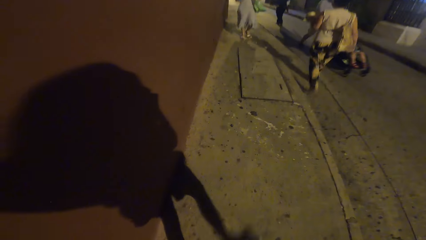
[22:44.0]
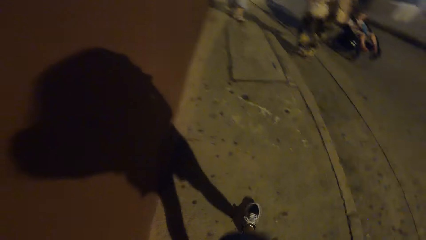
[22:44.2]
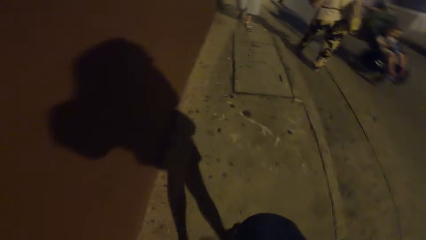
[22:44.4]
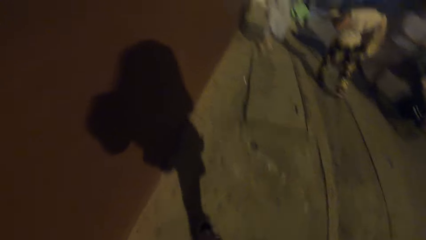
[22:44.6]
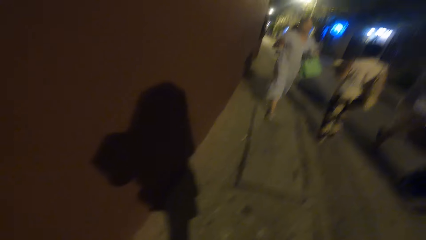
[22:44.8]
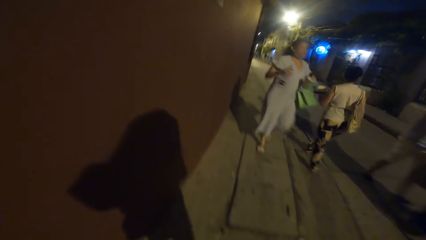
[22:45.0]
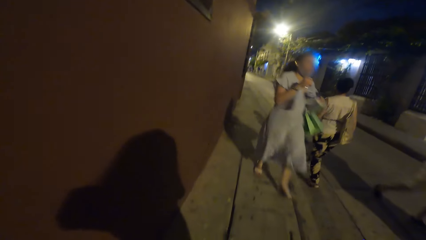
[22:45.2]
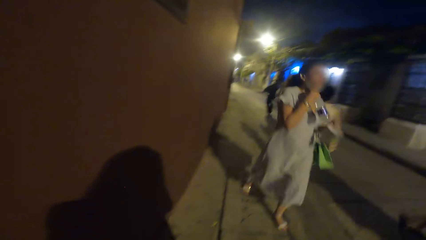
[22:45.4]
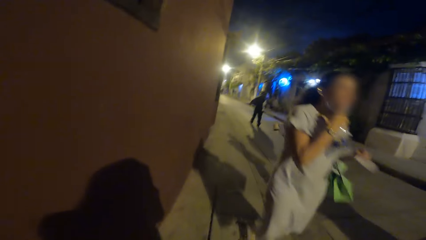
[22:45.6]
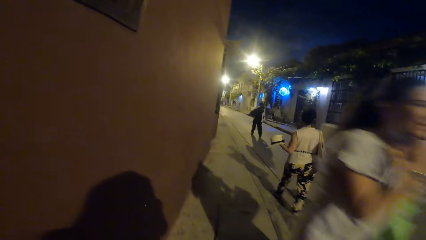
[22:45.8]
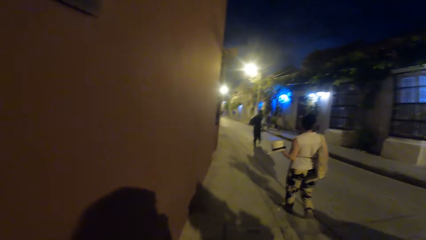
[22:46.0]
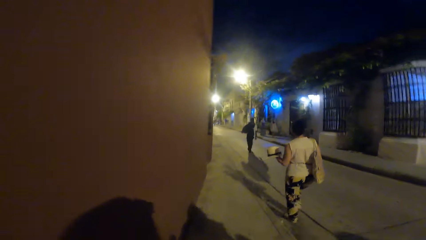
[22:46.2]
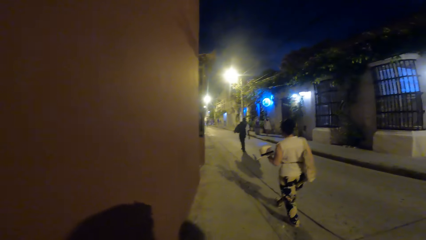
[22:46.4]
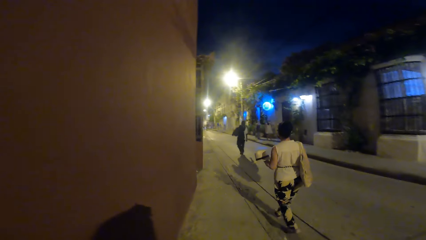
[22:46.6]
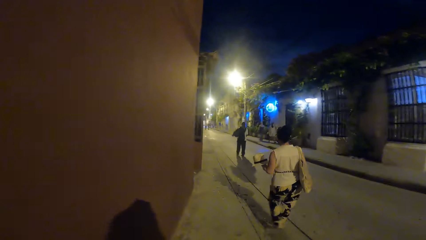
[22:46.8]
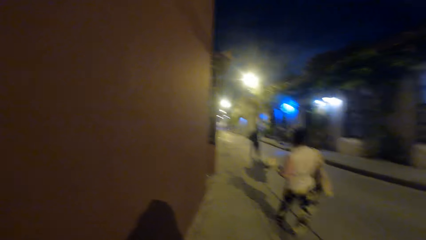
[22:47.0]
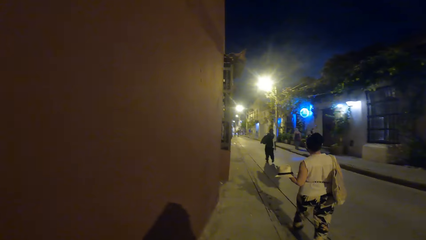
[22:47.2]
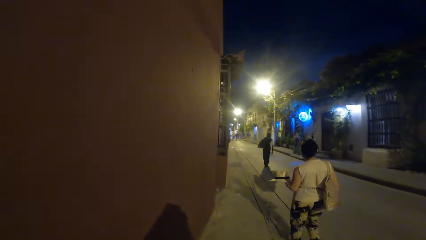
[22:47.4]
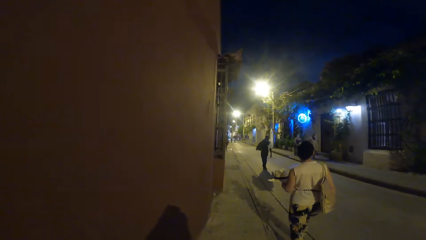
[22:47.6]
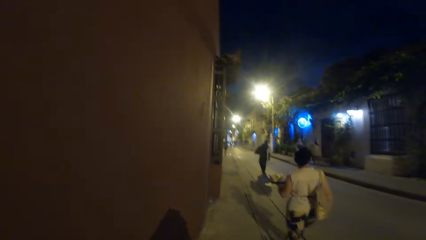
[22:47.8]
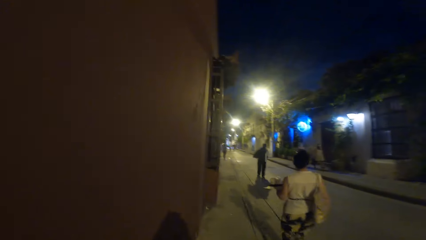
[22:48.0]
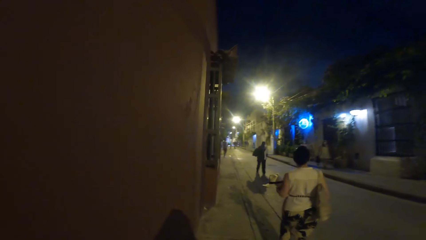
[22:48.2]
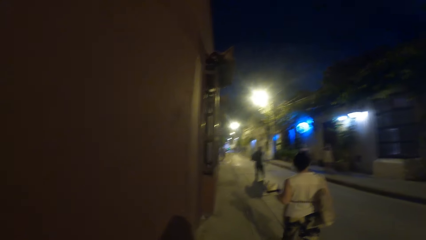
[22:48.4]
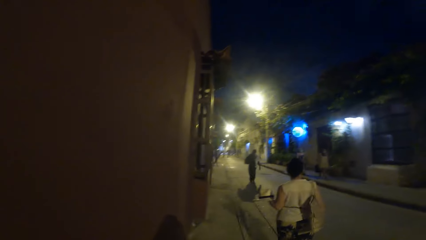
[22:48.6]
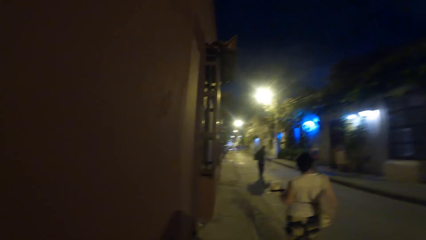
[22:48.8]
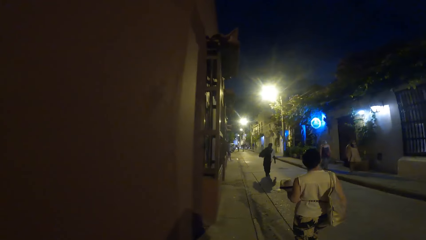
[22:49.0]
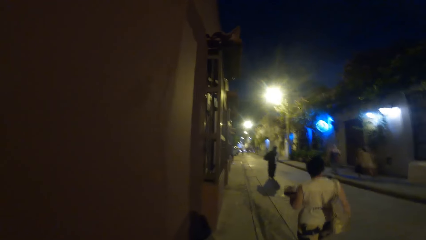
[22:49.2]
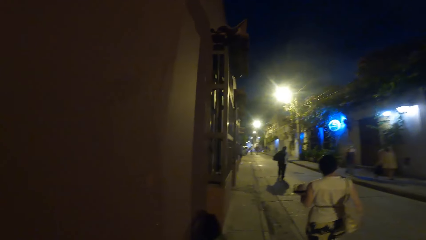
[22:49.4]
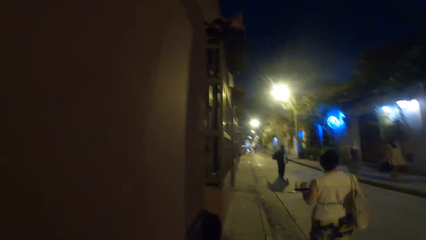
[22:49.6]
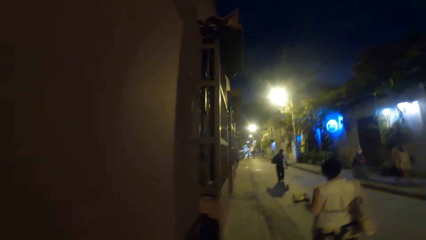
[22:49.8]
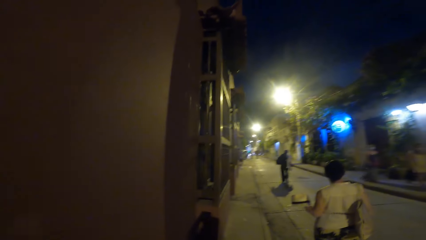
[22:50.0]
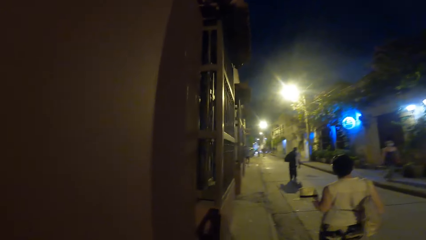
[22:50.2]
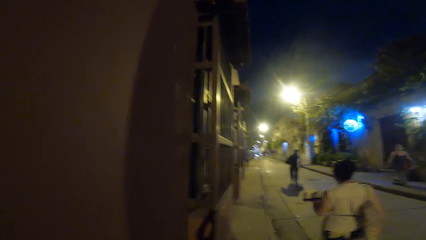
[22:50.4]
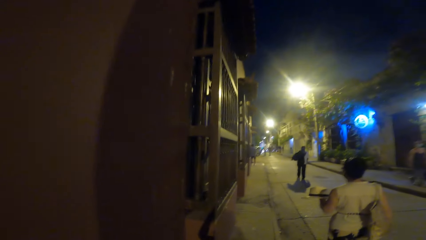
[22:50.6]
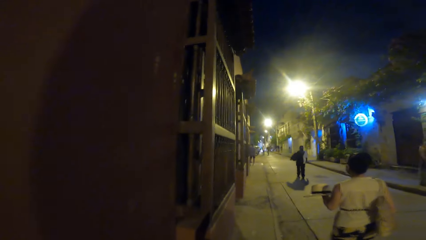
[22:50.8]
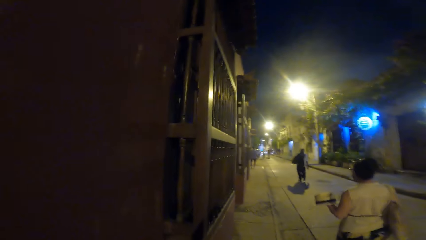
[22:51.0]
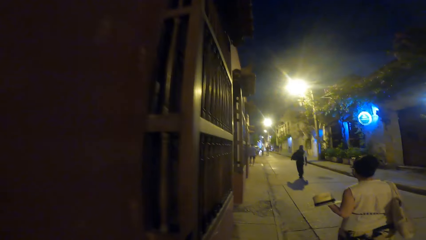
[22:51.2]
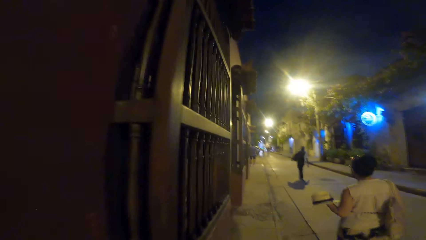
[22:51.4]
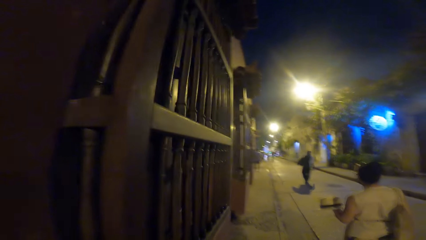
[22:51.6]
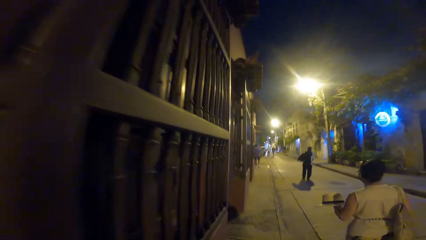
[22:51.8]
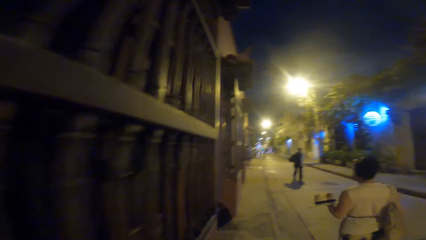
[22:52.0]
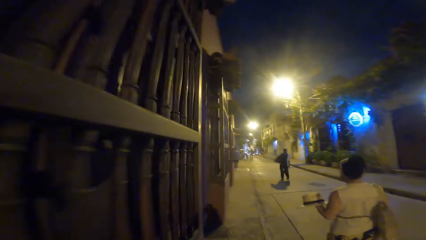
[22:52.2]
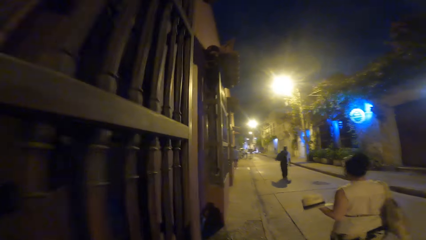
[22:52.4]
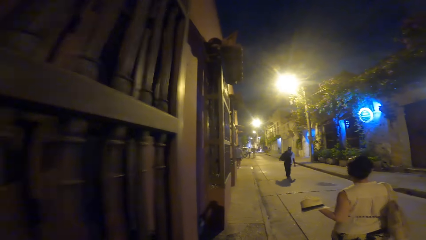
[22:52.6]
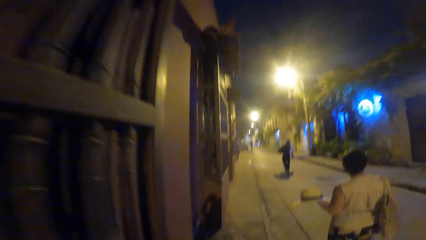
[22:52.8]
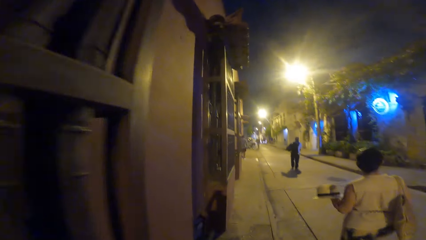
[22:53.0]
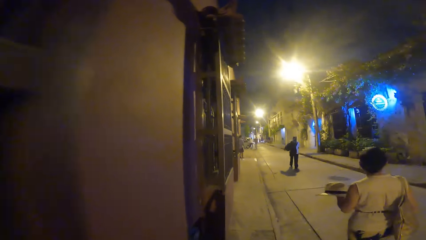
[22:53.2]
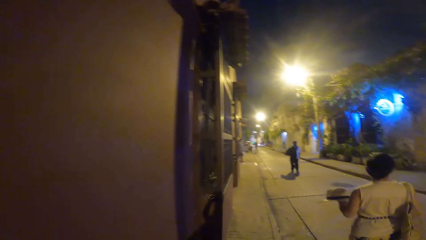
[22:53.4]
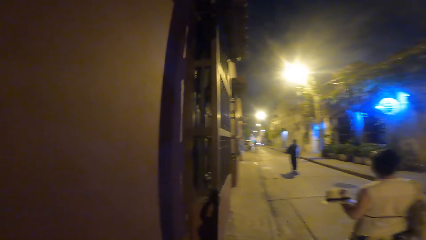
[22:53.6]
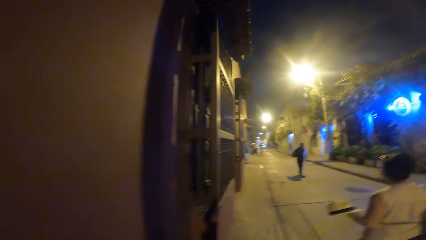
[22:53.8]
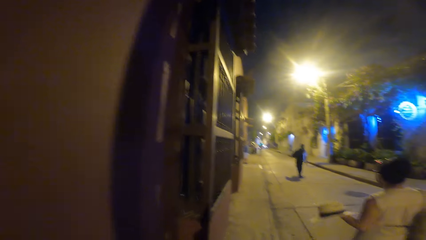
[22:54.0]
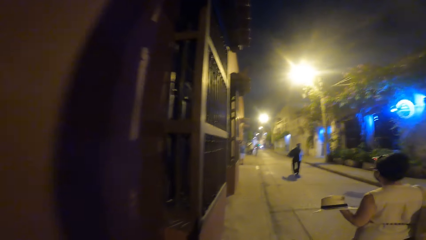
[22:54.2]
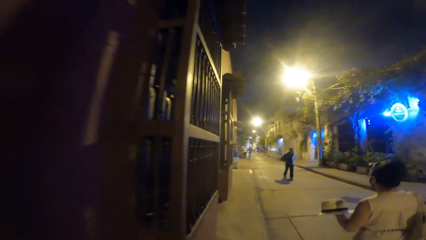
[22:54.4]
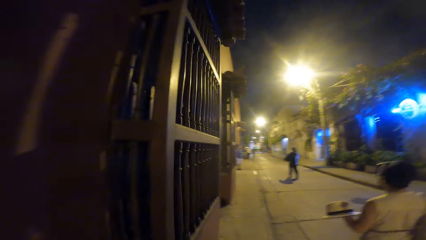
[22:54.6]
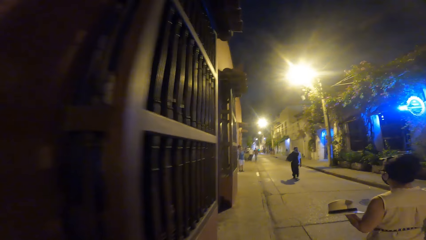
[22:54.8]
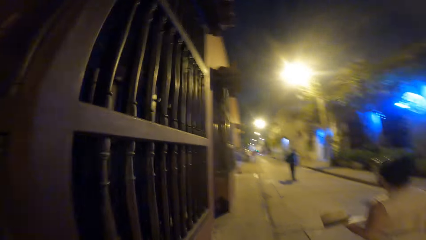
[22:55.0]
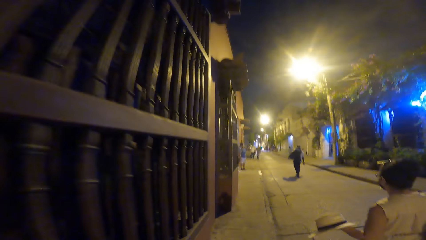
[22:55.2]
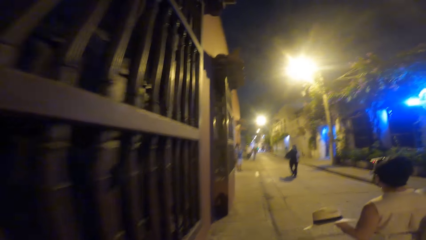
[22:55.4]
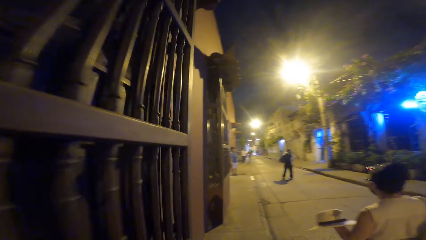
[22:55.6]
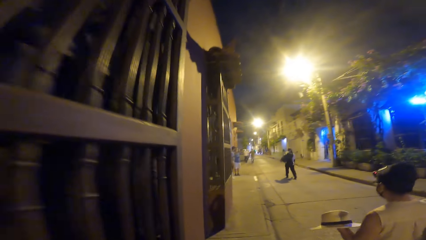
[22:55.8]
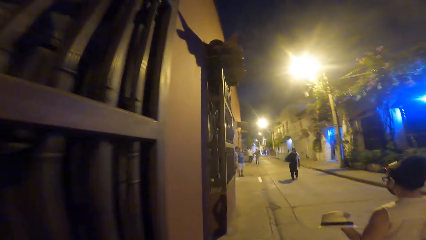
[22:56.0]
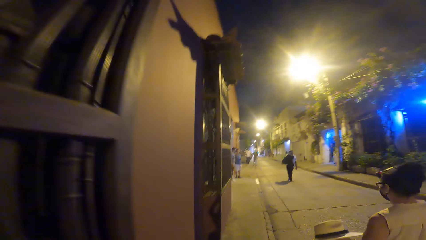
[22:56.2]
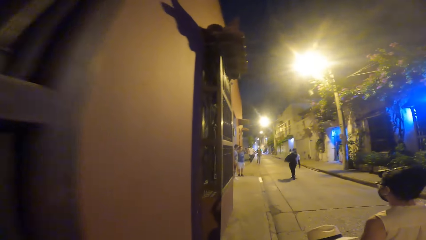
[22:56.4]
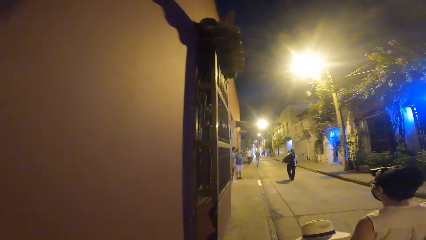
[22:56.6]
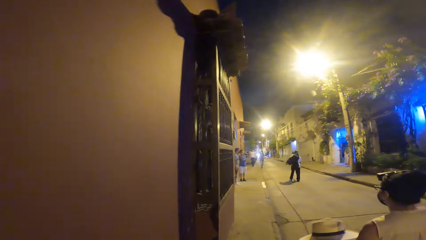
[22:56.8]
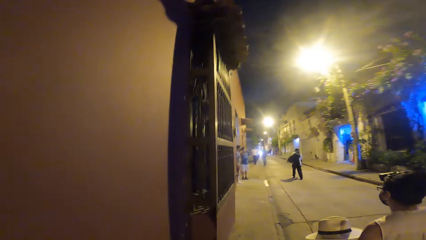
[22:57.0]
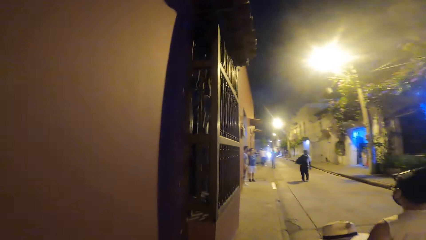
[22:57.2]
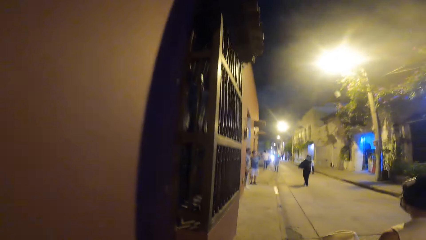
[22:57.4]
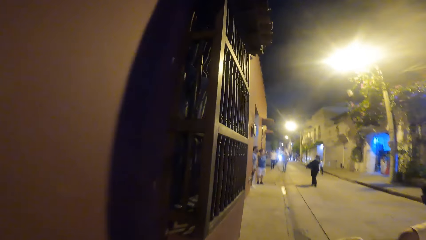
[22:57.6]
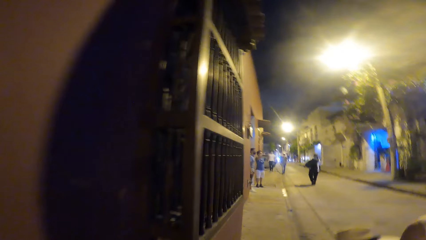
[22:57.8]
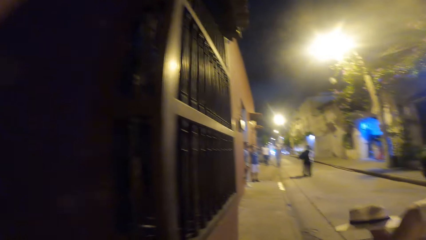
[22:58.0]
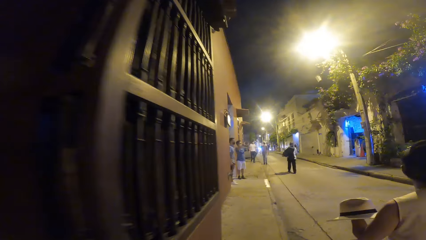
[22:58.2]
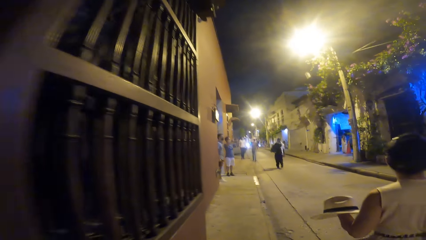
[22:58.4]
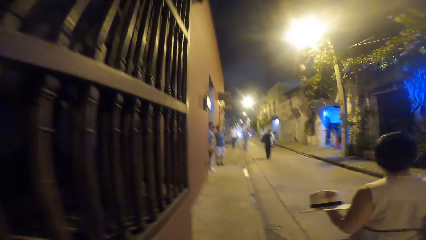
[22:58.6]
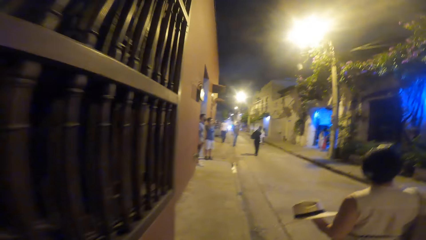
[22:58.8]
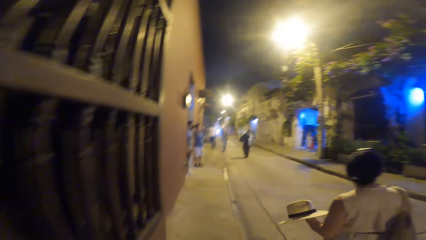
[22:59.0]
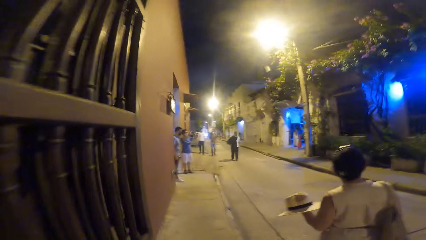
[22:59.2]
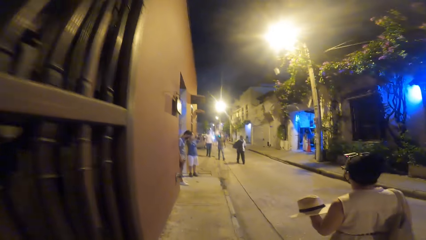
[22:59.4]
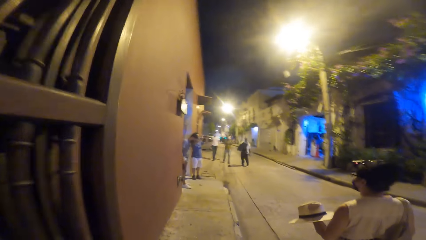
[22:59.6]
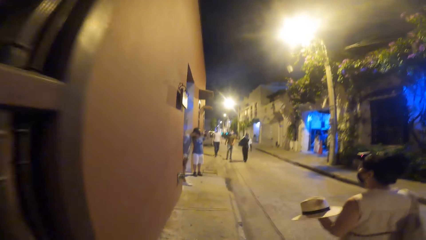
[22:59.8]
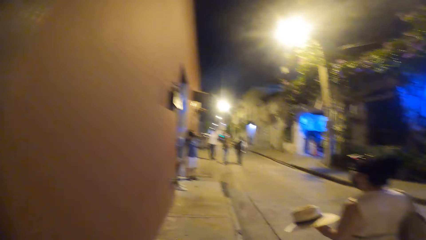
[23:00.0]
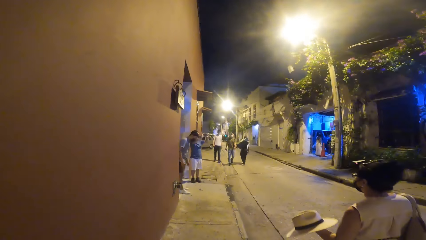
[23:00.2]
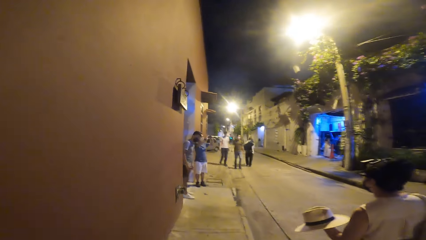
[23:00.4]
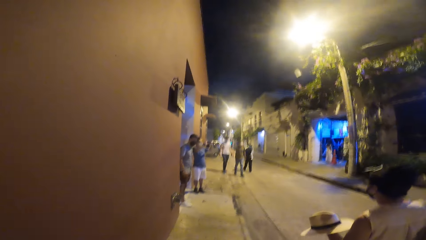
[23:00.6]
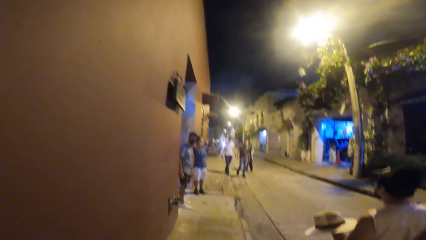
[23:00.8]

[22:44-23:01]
The camera wearer walks on the sidewalk. A woman walks past them.
